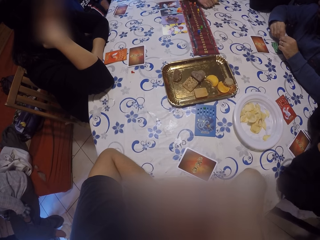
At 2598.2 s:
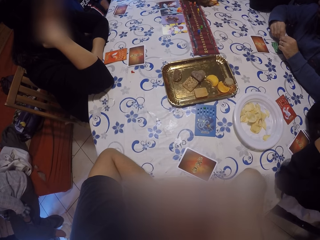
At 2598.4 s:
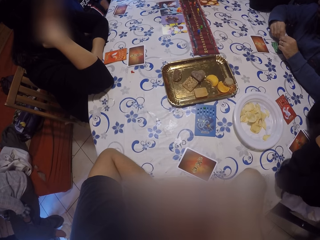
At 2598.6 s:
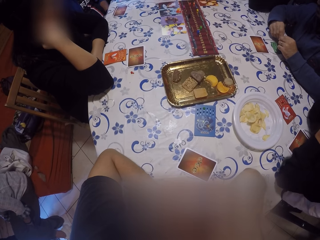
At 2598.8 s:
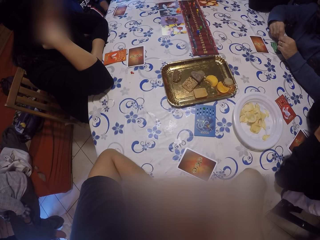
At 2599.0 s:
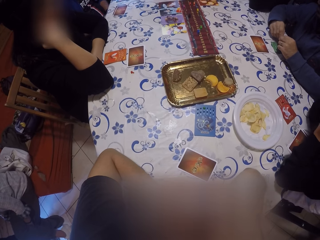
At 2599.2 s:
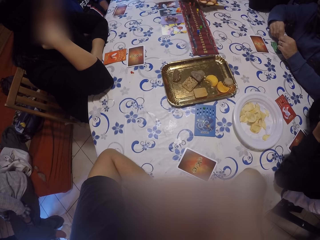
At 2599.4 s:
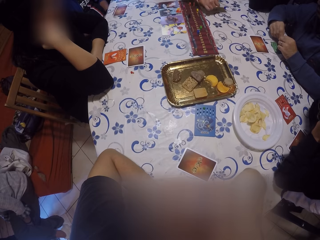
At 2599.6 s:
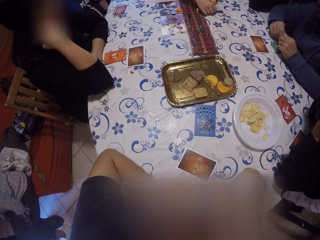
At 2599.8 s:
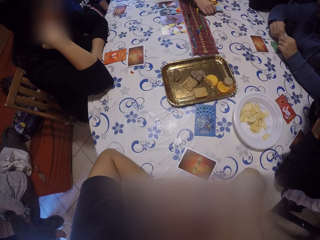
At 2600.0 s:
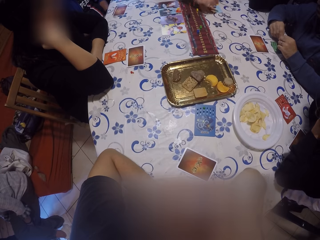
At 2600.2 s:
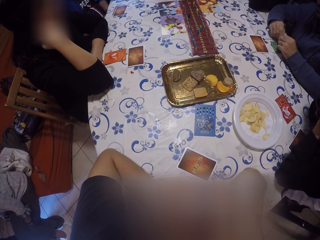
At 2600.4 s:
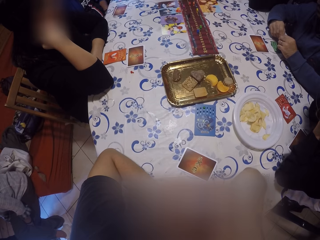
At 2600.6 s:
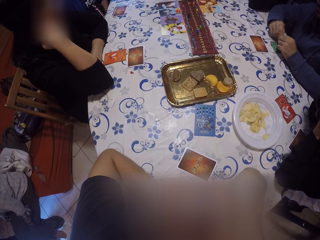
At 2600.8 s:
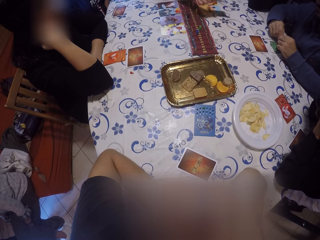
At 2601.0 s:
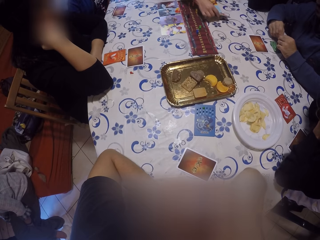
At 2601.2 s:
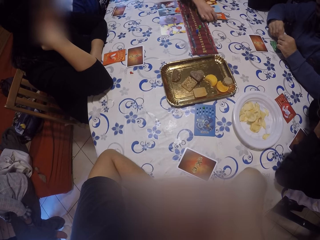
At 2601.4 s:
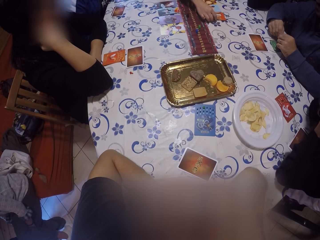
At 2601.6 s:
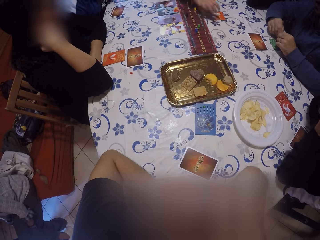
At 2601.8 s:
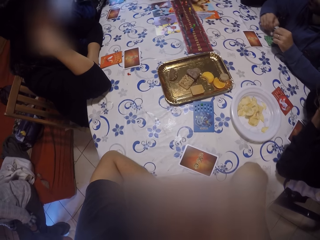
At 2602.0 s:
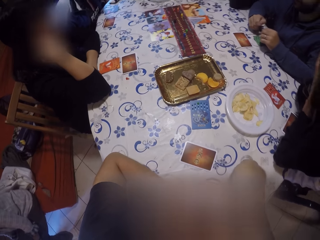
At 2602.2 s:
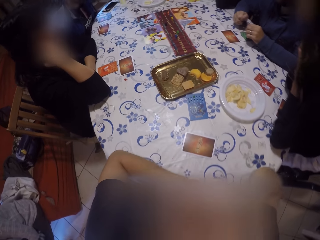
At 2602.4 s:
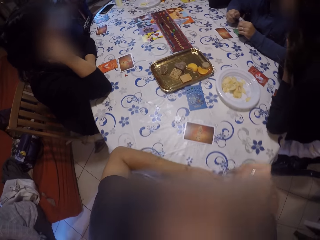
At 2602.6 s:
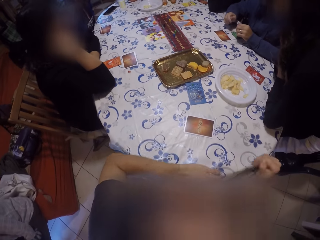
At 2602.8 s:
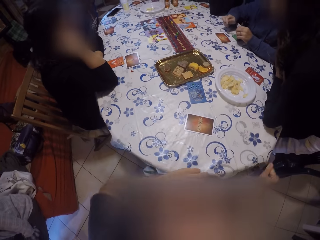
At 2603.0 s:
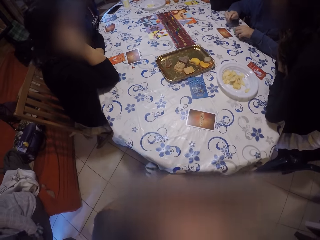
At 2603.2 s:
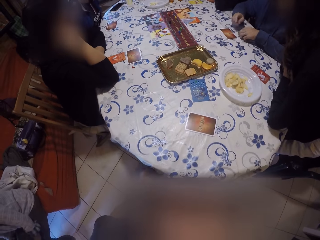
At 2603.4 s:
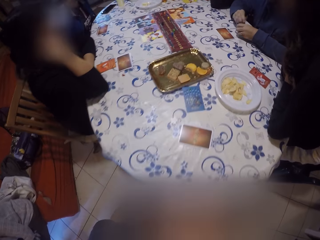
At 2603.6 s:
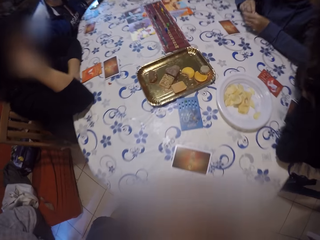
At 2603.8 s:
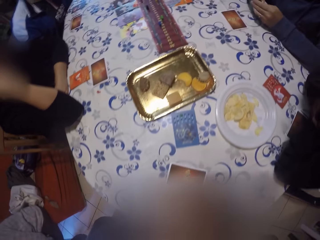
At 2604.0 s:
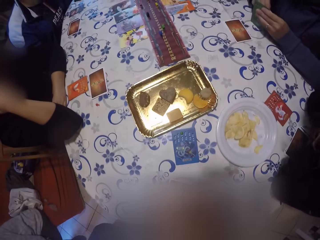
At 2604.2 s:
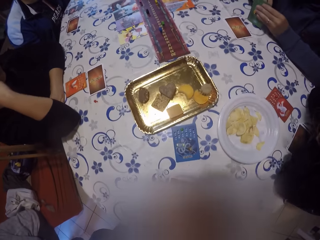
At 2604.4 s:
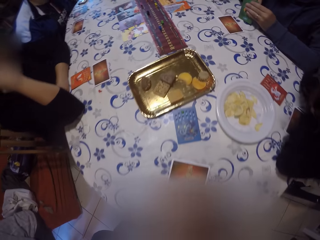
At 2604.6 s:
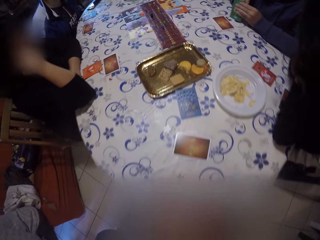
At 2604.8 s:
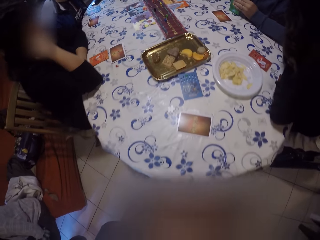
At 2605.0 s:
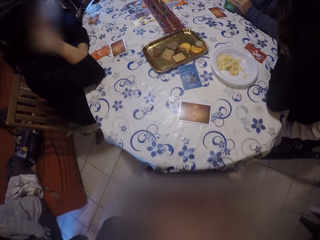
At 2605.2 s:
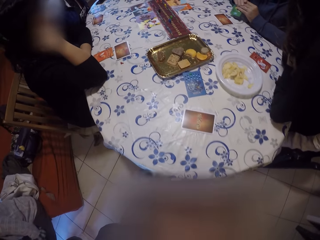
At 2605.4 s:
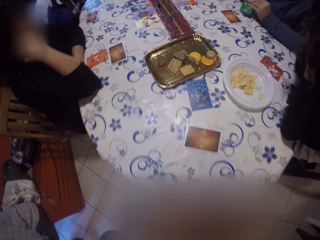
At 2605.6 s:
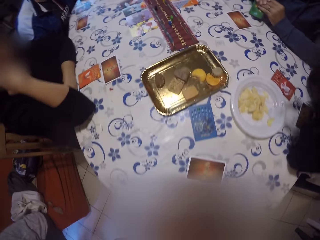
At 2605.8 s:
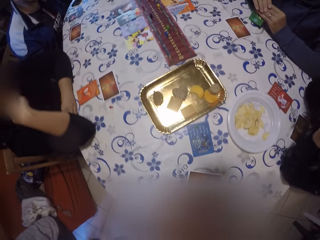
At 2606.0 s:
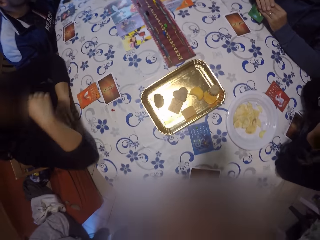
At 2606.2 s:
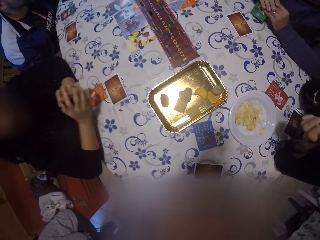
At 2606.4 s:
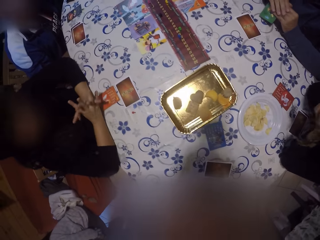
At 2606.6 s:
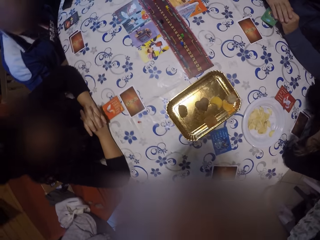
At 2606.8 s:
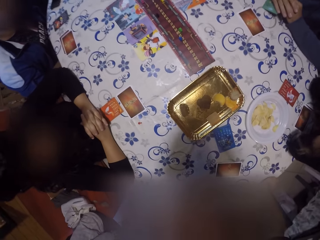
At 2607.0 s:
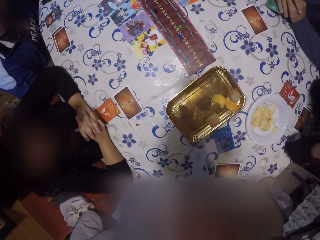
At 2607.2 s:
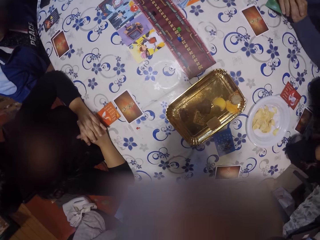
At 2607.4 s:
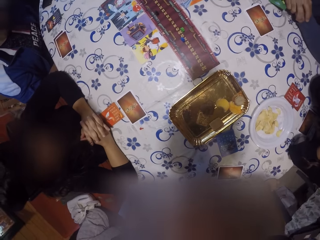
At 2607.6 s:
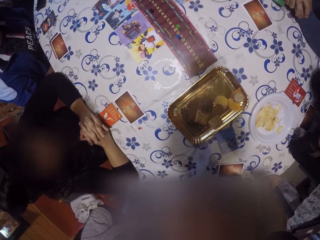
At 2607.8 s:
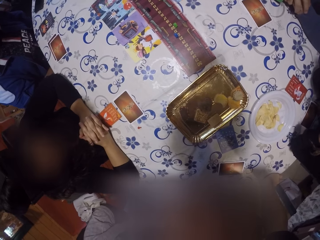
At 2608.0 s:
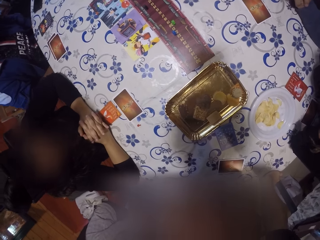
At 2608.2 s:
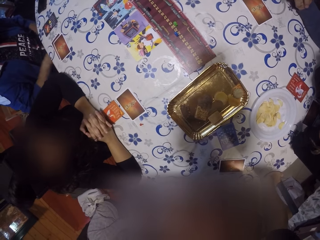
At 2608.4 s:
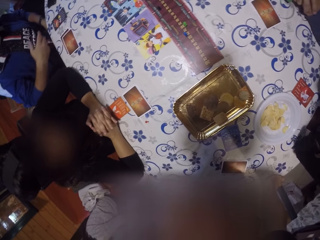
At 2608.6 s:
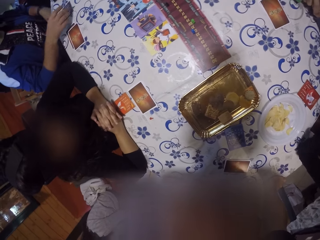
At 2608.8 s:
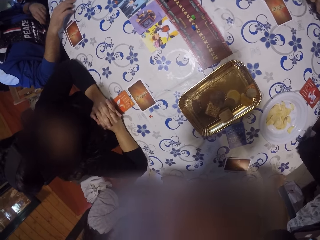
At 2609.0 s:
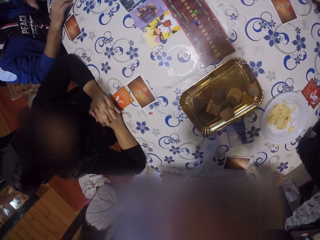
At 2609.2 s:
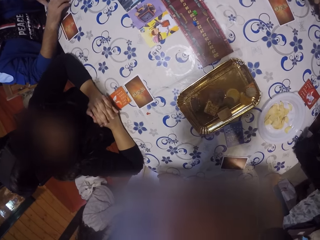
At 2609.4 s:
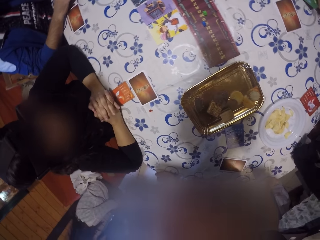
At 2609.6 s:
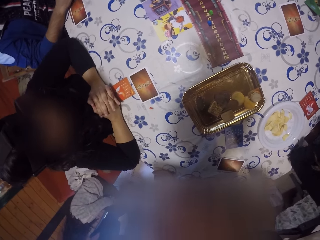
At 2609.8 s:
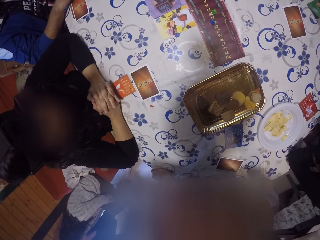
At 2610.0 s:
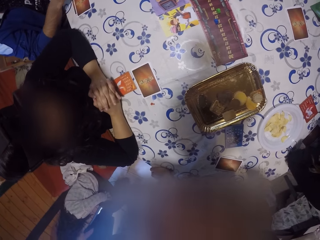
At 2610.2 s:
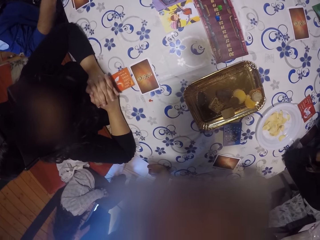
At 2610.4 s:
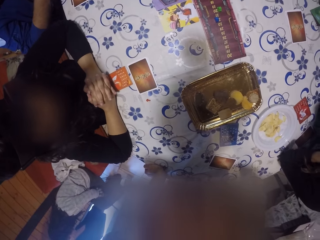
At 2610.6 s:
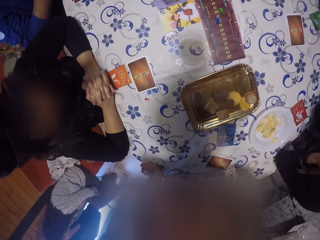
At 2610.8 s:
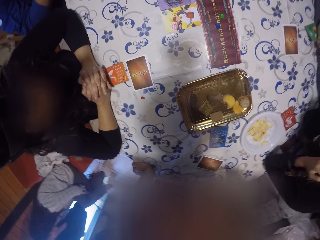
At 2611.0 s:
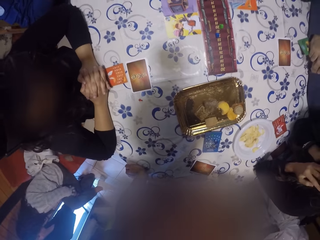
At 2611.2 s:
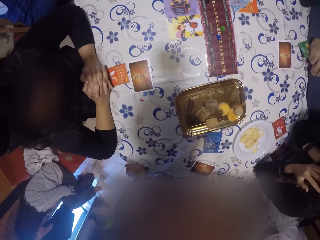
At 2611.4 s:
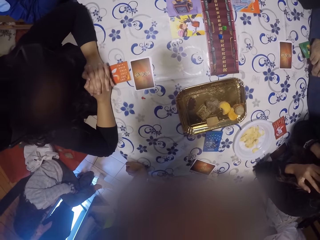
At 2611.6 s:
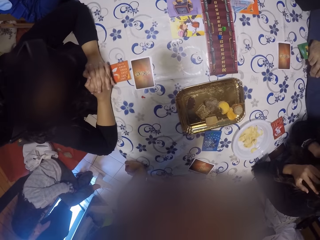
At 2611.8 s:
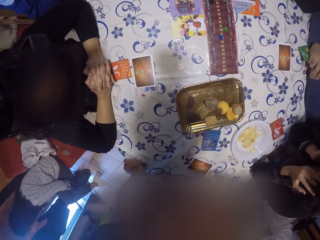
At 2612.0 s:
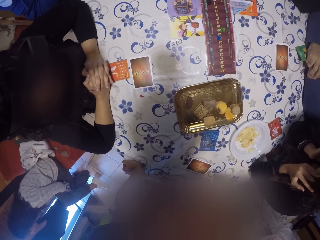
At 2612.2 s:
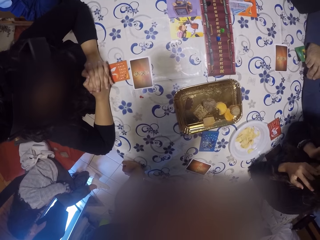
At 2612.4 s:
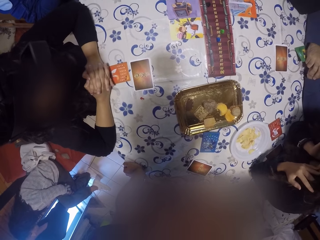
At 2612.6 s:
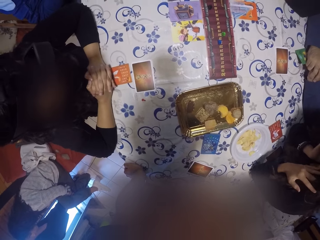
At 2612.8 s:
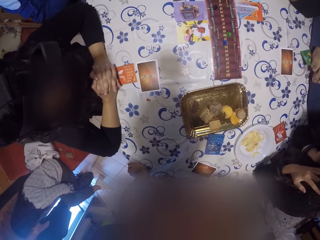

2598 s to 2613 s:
A woman places a card on the table with her right hand repeatedly. A man picks up a card on the table with his left hand. The camera wearer sits well. The man holds the card with both hands. The camera wearer stands up. They look around the table. Another man picks up a card on the table with his right hand.

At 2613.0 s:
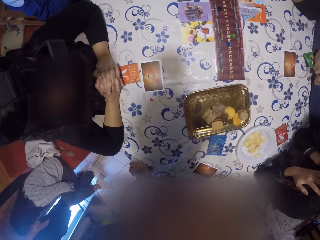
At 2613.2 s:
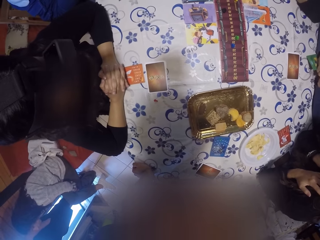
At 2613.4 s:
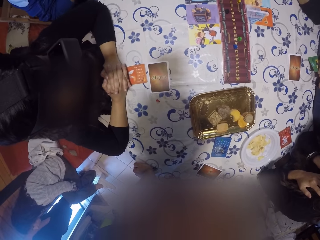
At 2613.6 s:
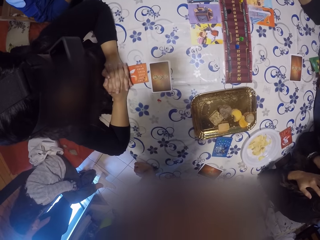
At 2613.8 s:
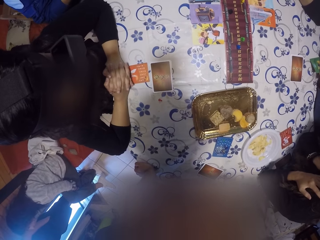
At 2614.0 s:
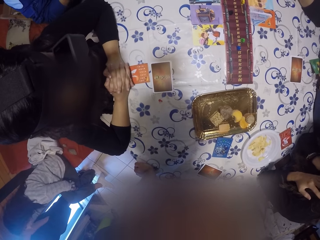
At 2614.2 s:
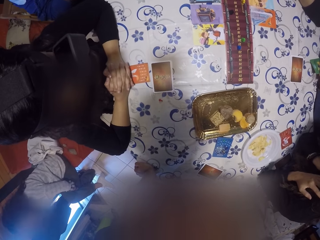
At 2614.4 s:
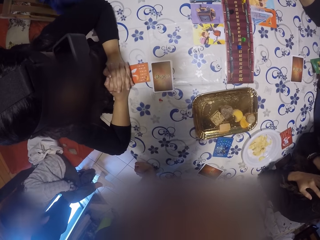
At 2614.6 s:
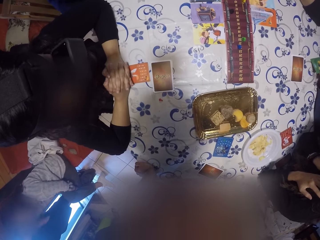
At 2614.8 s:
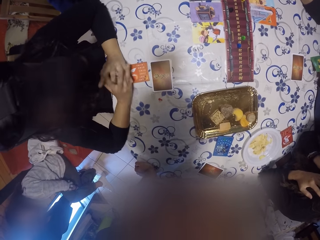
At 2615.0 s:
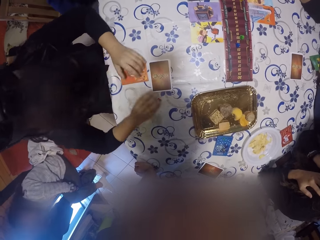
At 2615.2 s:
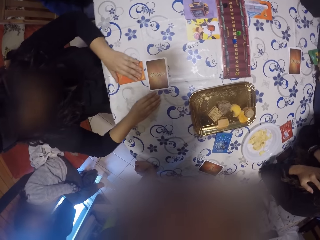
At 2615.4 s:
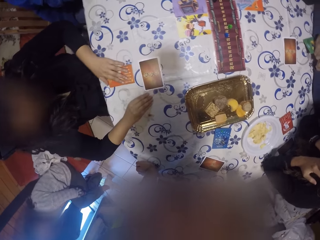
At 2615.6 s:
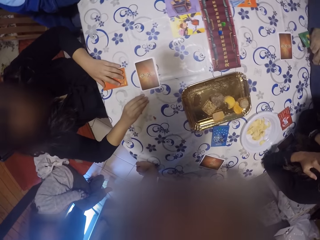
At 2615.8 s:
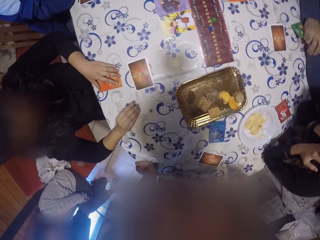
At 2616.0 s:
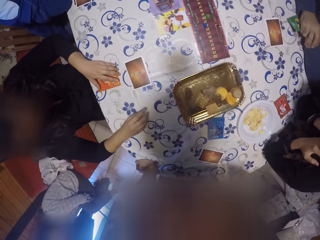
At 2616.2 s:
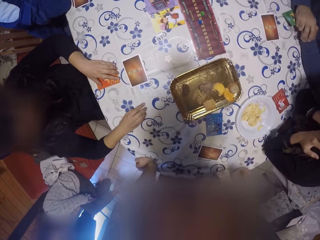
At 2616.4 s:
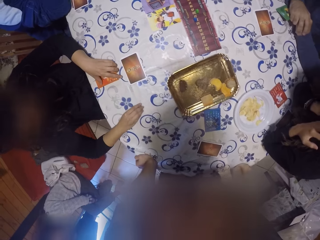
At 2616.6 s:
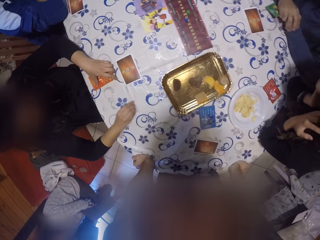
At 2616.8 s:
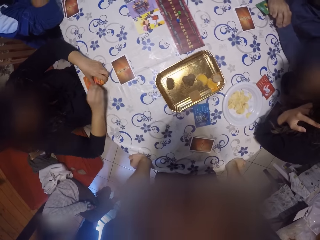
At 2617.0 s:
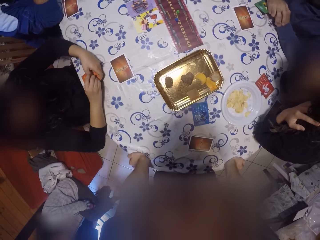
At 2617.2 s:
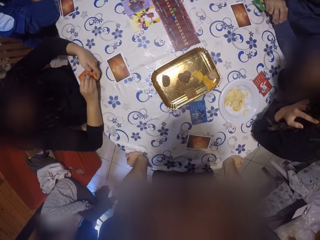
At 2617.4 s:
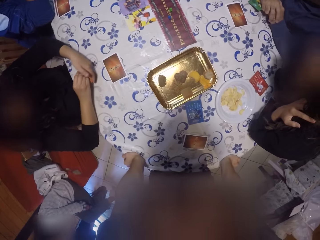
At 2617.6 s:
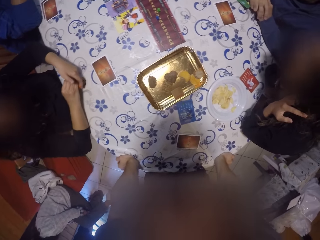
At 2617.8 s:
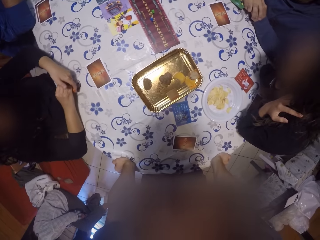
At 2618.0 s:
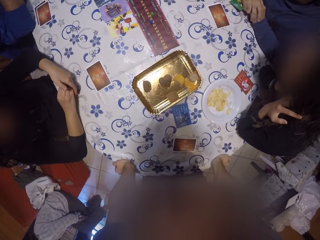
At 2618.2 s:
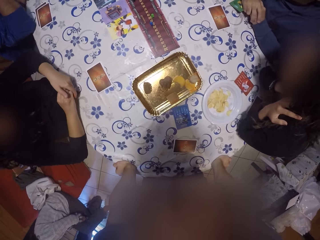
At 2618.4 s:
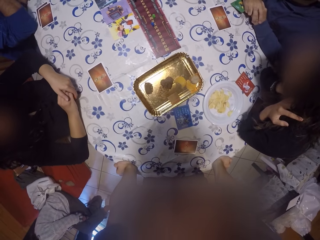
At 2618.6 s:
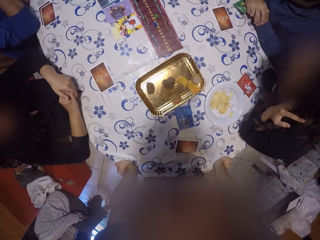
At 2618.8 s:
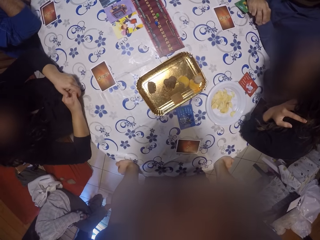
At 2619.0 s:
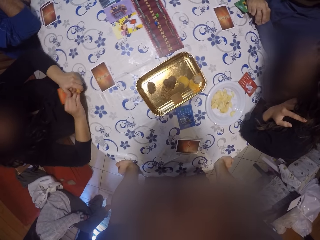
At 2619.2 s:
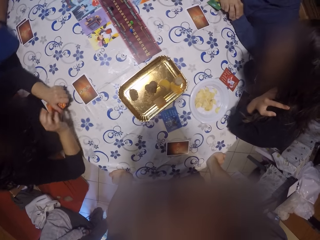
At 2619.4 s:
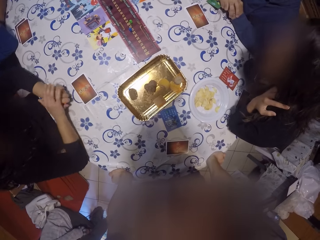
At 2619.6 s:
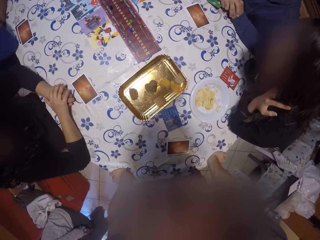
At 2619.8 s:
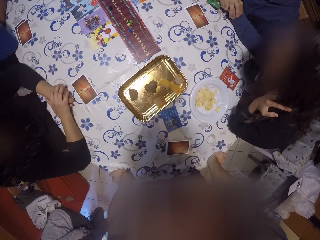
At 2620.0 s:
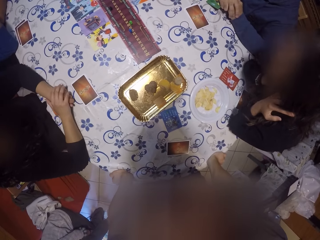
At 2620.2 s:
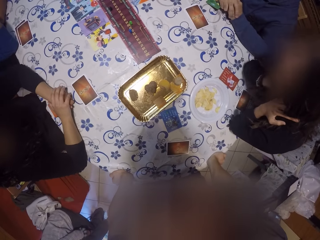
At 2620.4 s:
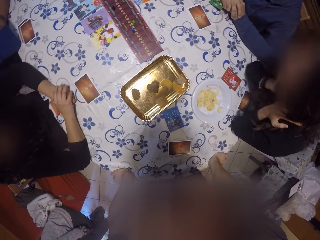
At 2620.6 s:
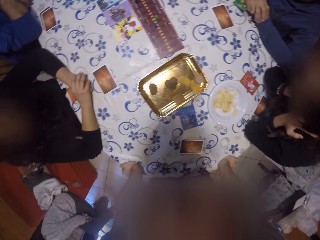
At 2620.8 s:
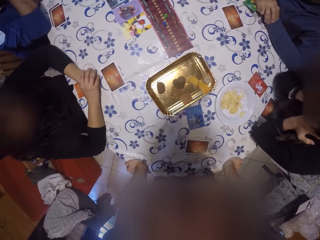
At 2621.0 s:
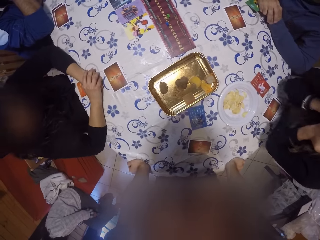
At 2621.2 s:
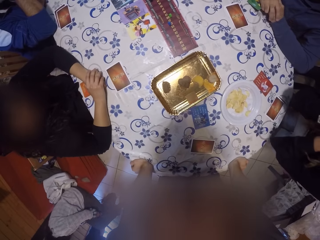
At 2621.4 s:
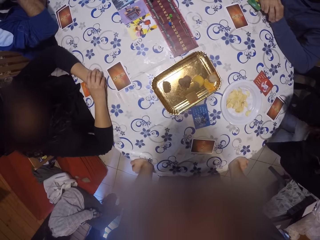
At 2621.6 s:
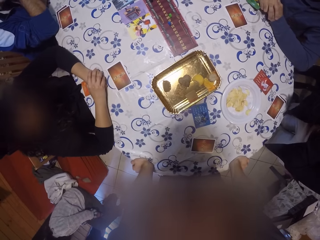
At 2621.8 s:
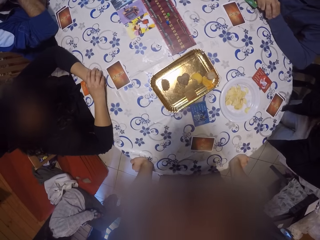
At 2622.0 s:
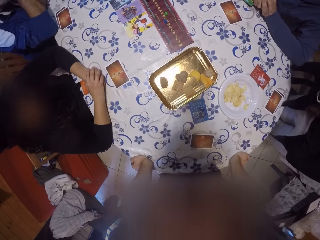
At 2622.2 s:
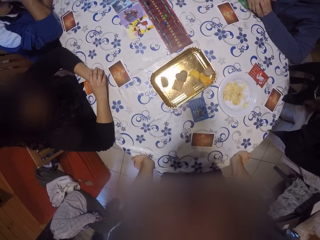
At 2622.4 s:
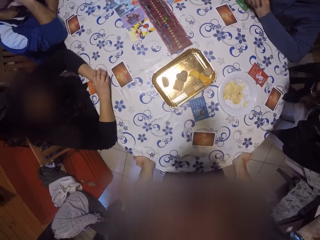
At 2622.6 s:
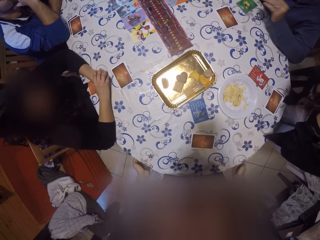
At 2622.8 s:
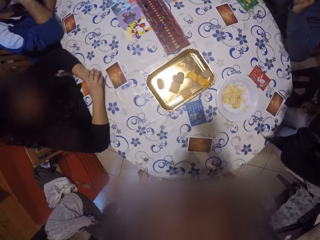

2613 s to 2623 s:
A woman adjusts the card on the table with her left hand. She holds poker cards on the table. She picks up a pebble on the table with her right hand. The camera wearer places both hands on the table. The woman holds the object with the poker card. She pins the pebble into the card with her right hand. She covers the cards with both hands. The camera wearer looks around.
